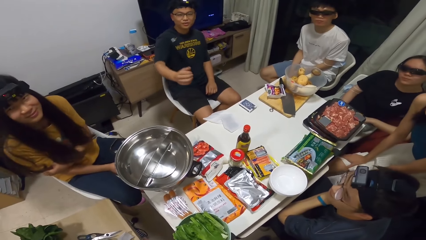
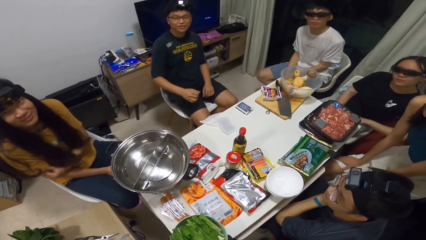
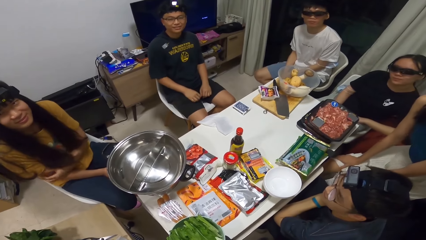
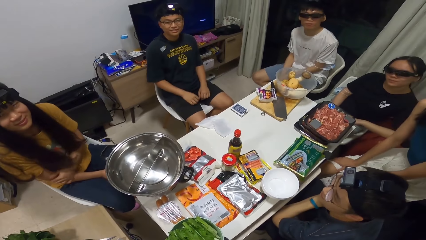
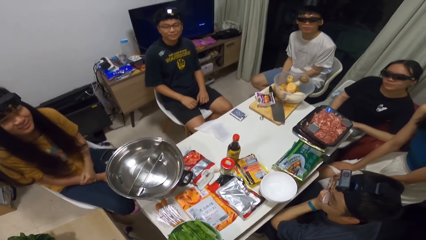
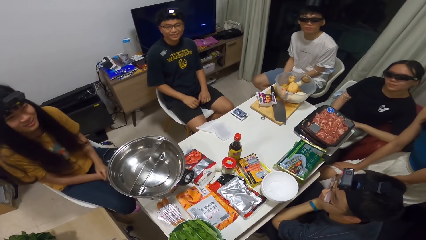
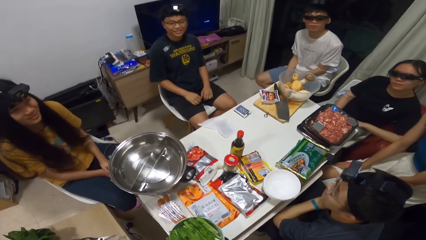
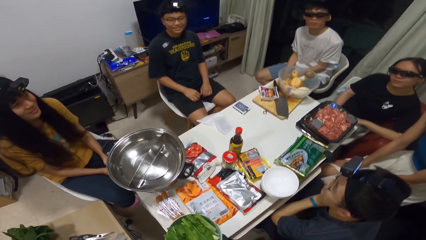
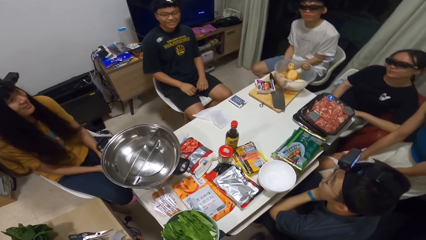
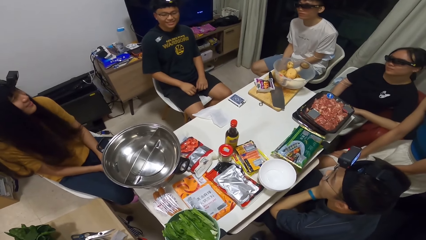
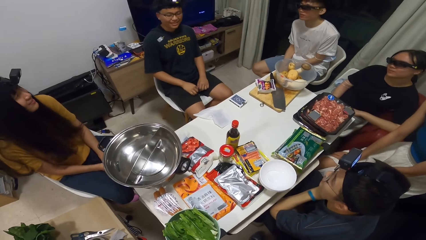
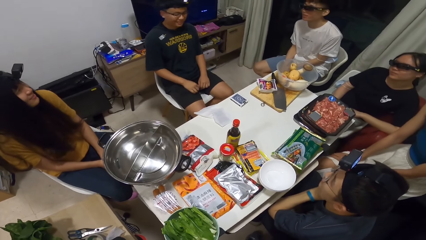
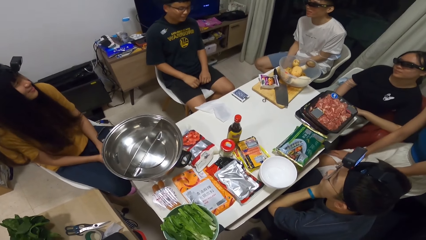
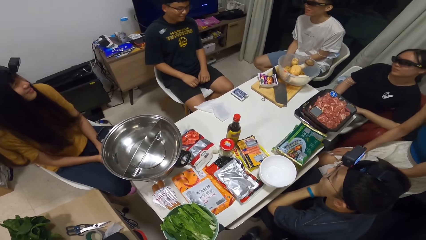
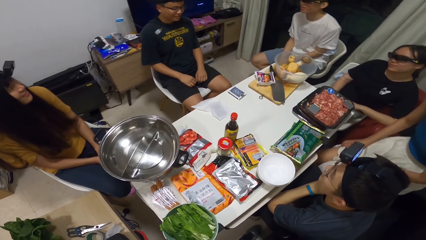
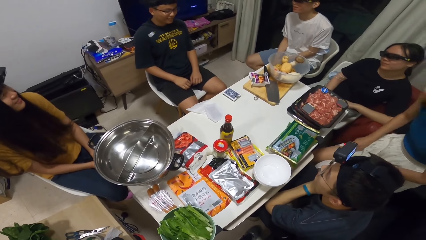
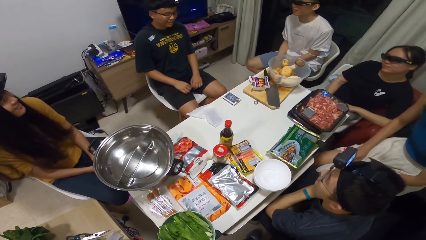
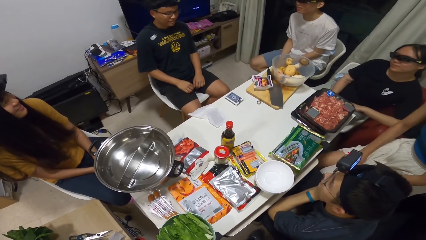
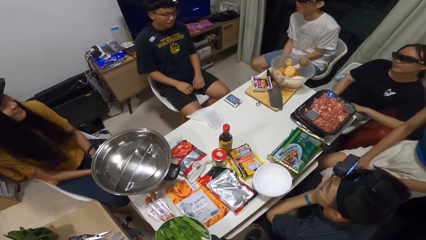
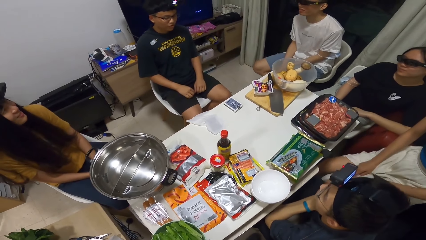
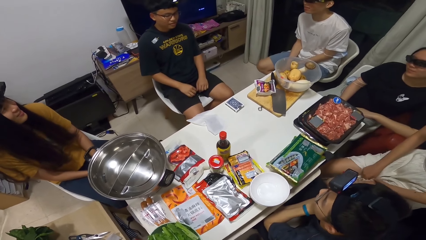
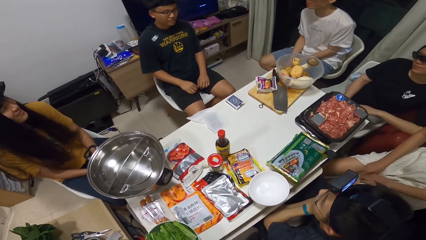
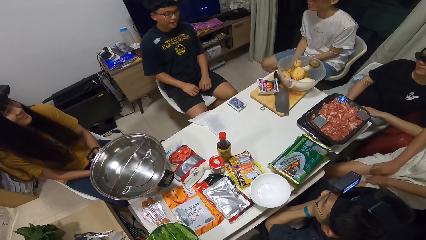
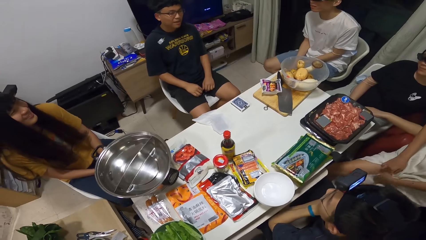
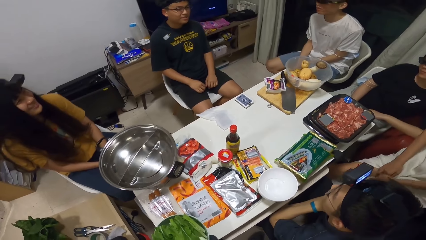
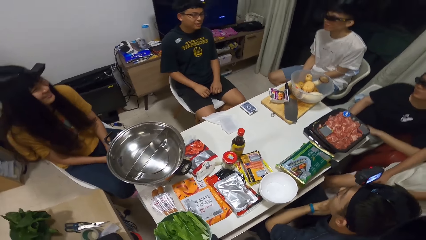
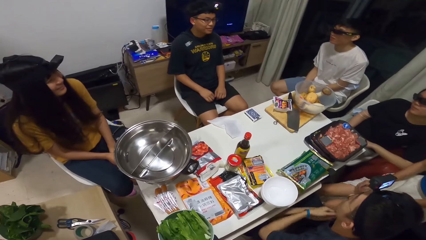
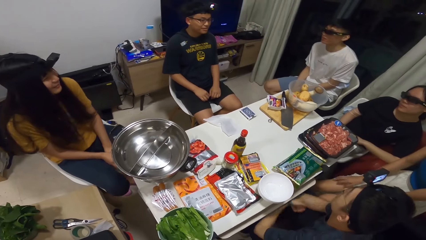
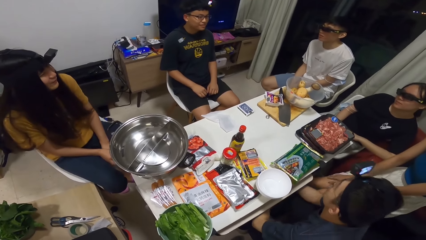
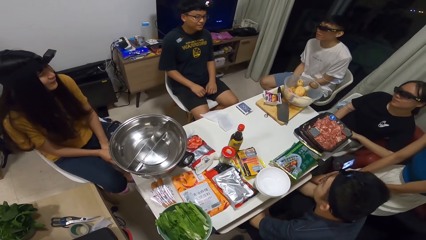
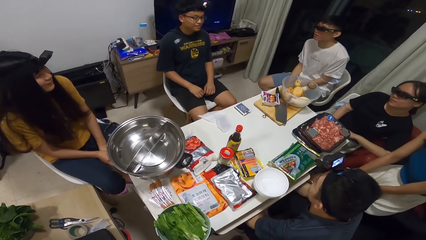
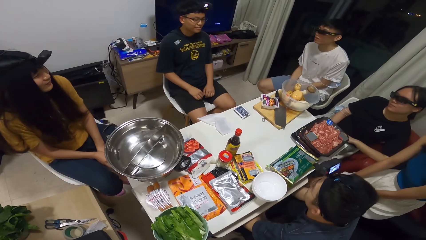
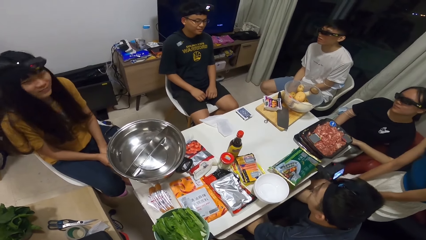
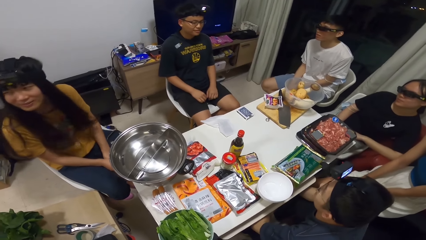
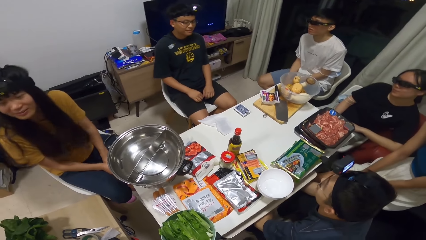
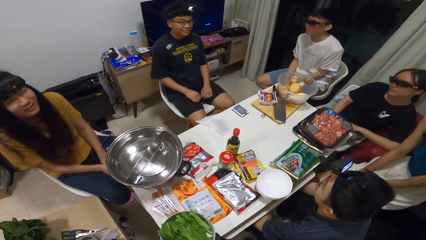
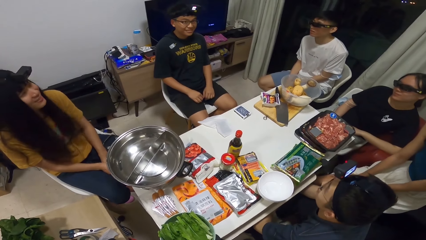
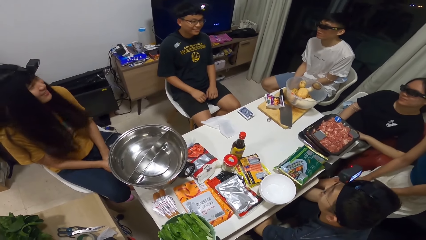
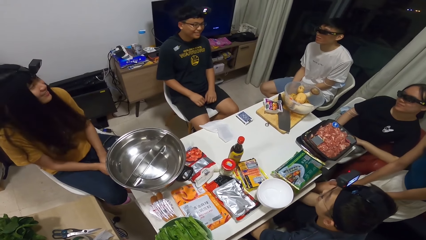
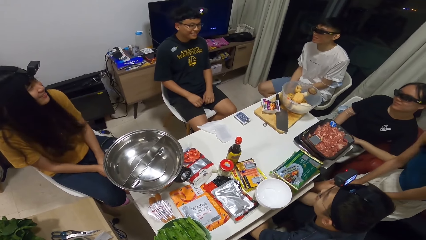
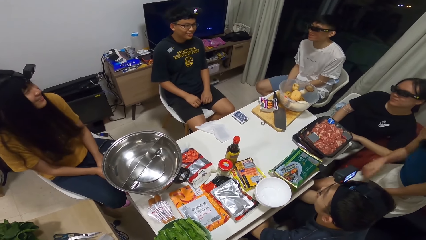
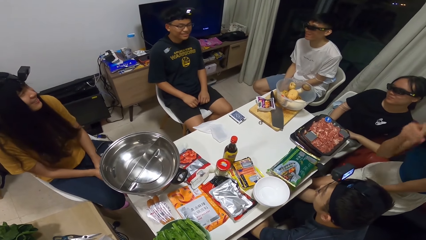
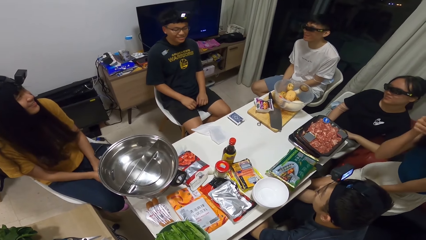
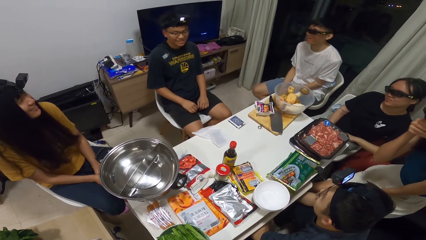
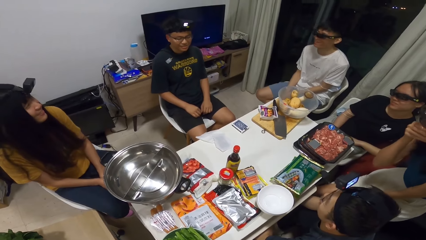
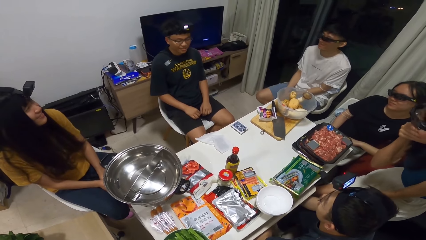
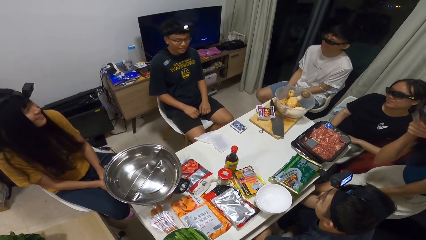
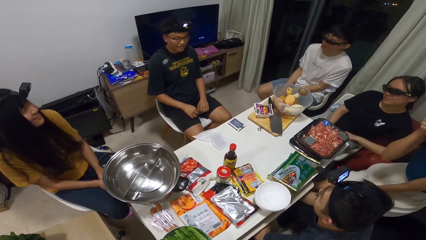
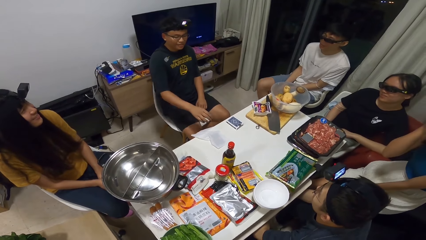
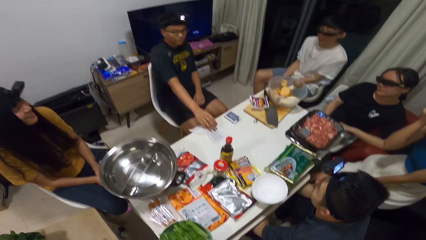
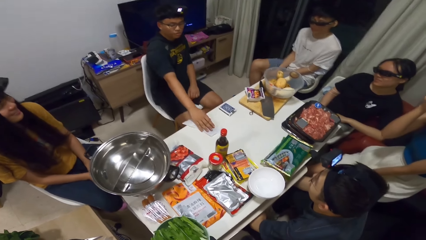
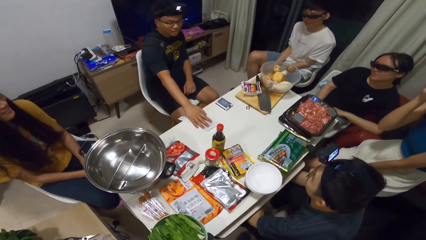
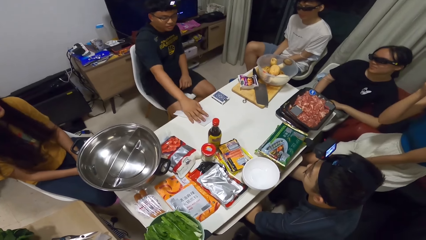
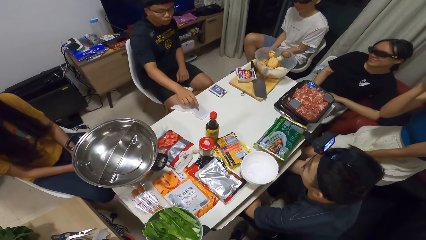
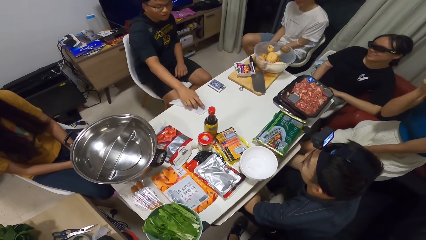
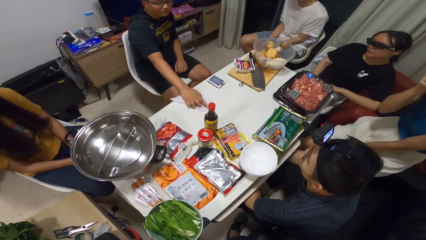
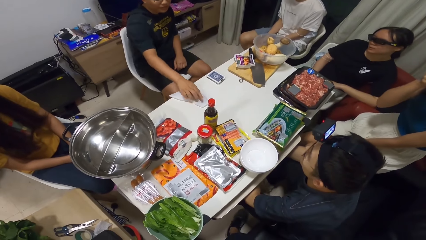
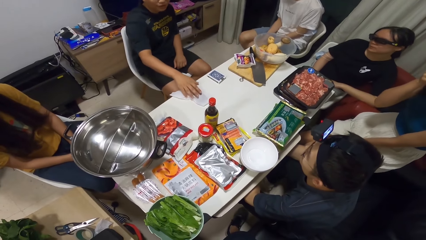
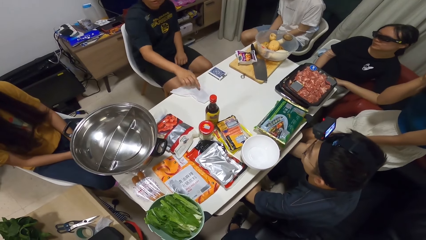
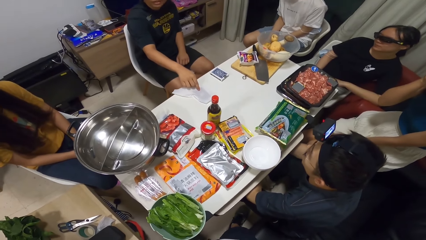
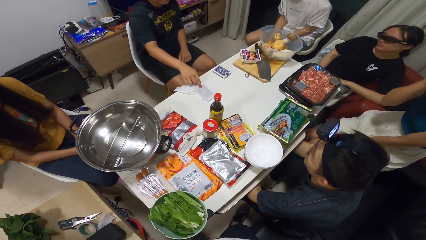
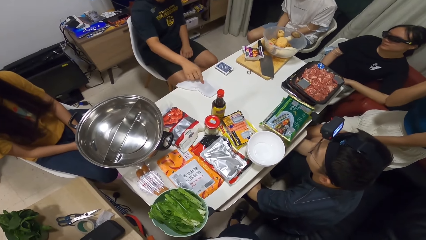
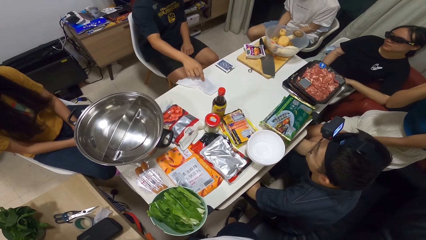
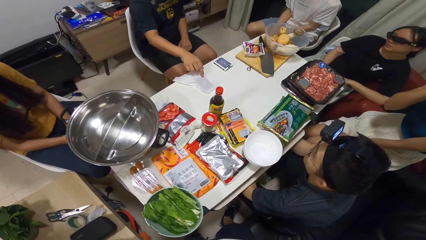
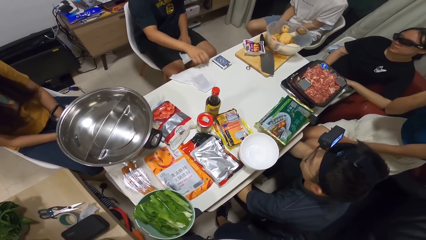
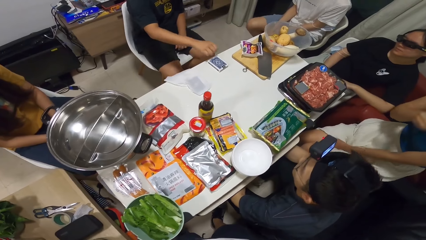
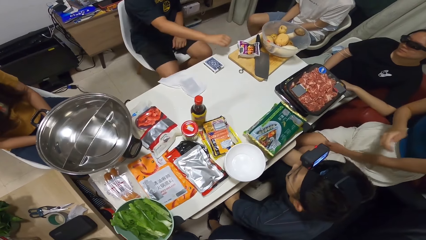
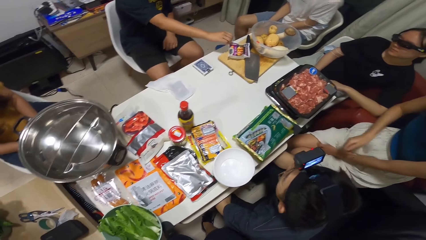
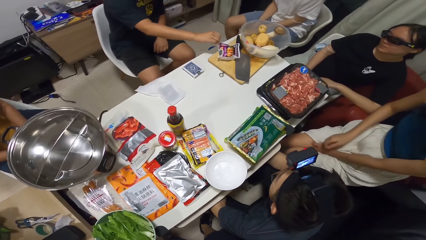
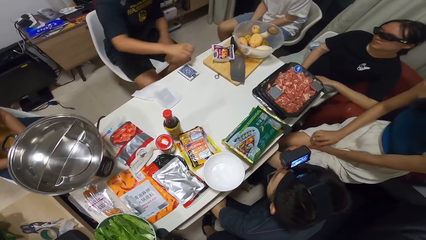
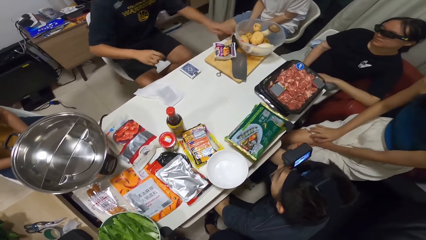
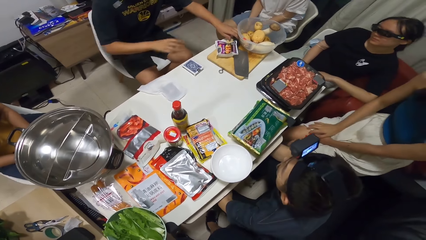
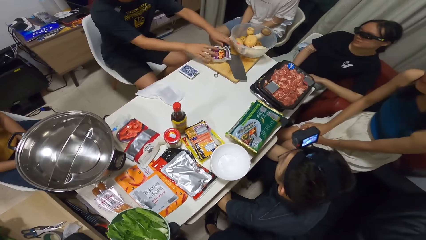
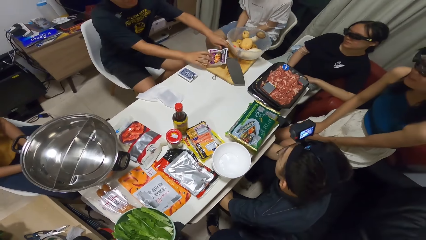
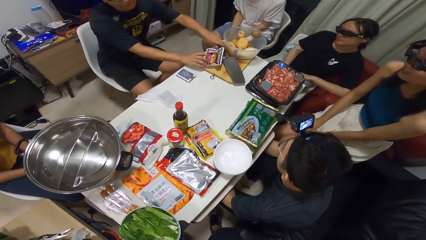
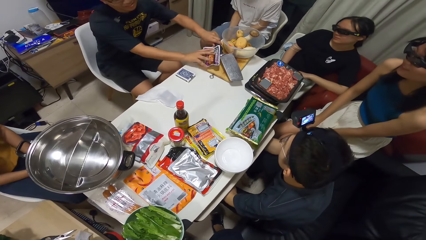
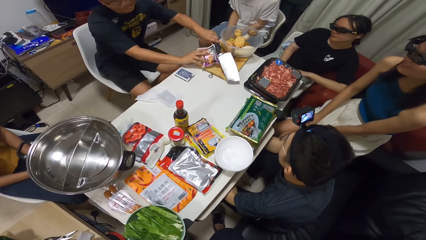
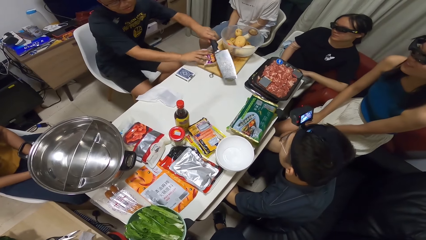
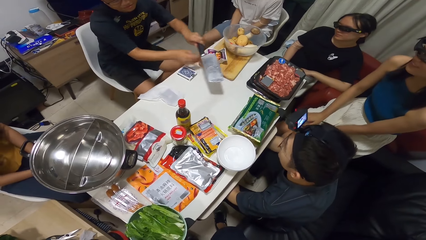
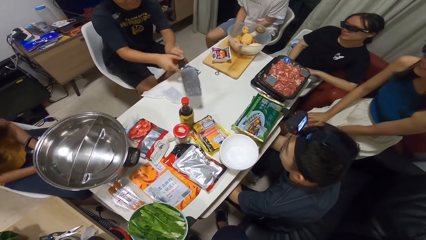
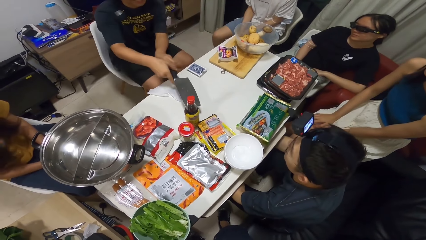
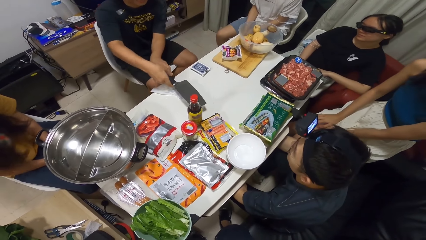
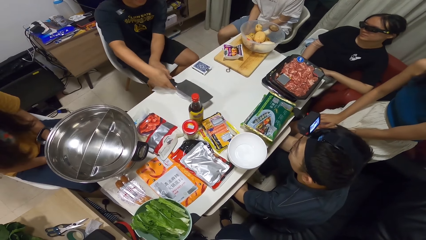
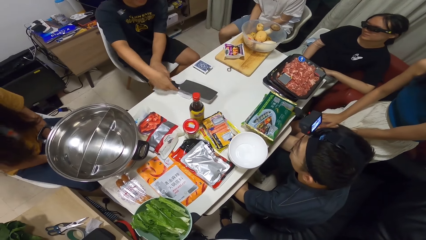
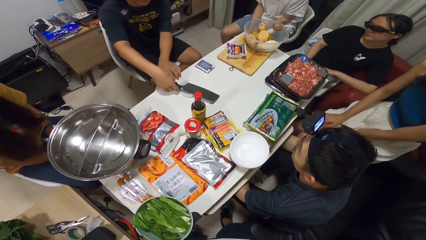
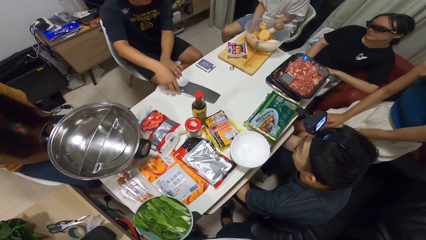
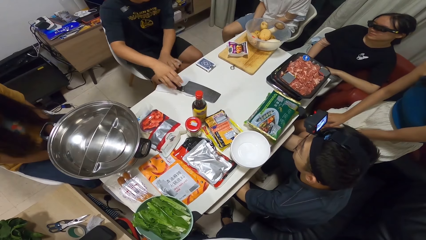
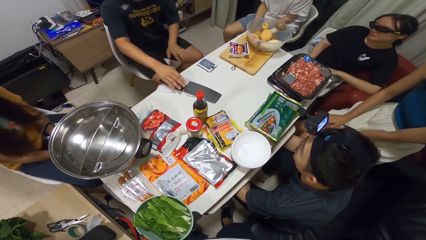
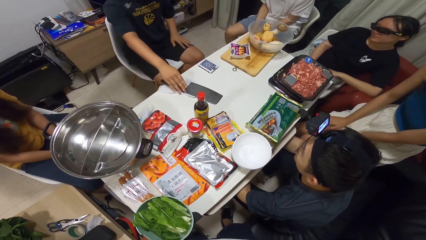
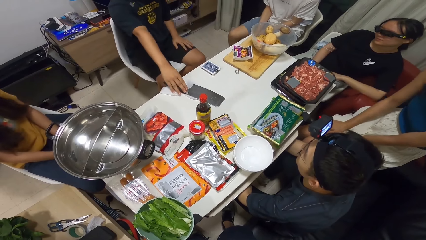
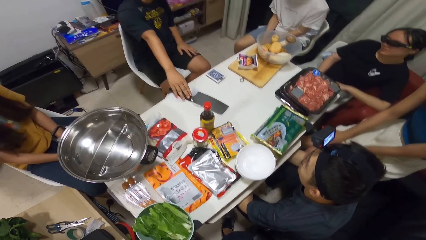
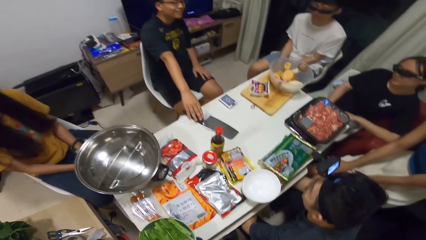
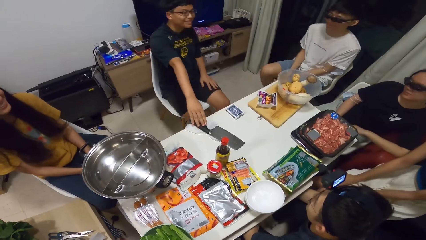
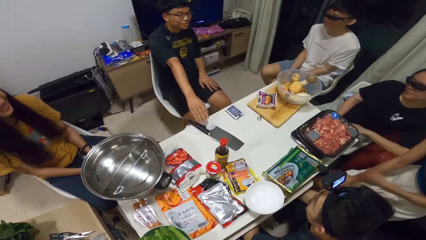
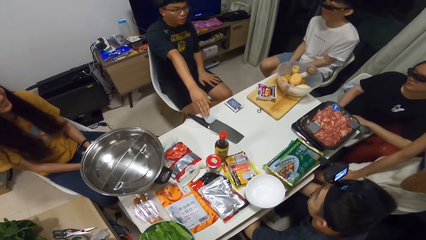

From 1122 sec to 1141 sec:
A woman sits down. The woman laughs. A man touches a serviette on the table with his right hand. The man stretches his hand and moves the paper. The man picks up a cleaver with his left hand from a chopping board. The man places the cleaver onto the serviette.
